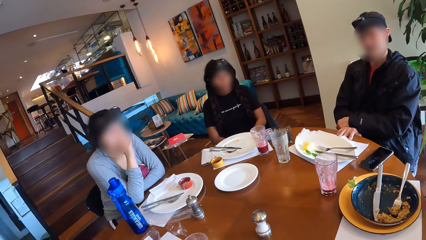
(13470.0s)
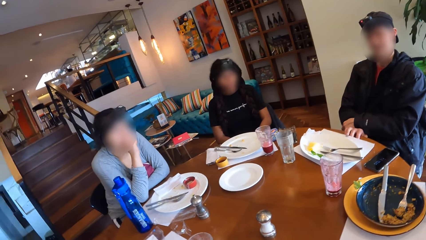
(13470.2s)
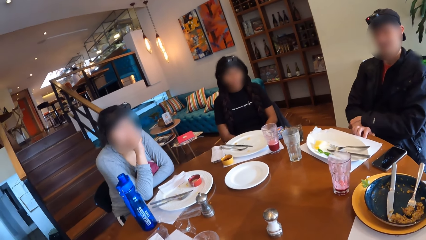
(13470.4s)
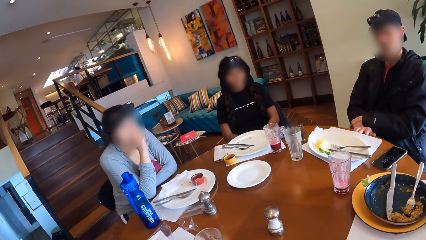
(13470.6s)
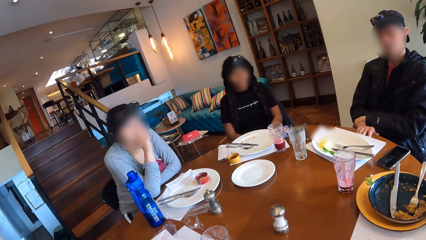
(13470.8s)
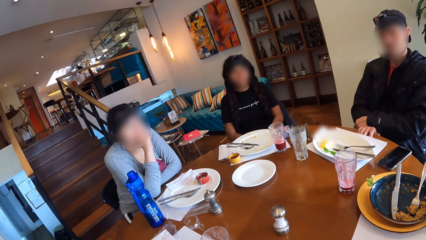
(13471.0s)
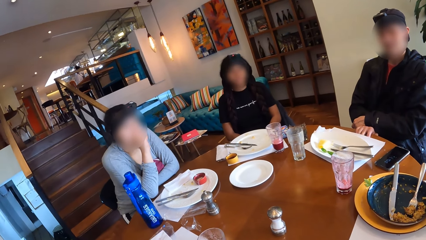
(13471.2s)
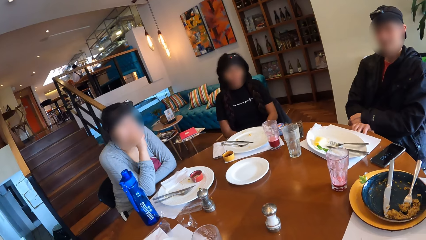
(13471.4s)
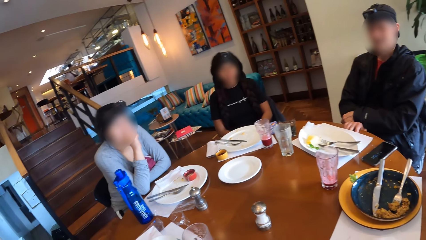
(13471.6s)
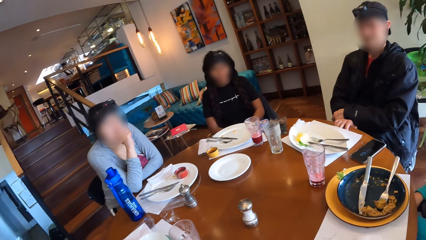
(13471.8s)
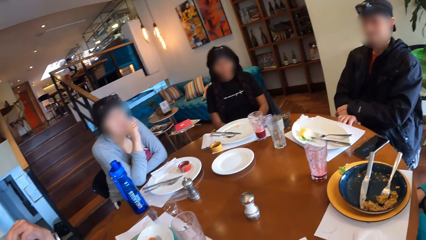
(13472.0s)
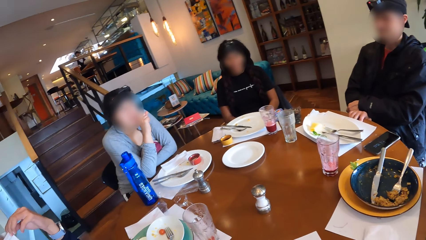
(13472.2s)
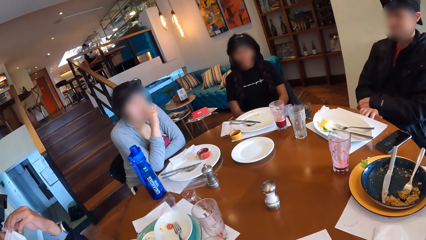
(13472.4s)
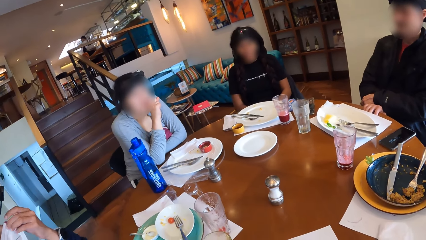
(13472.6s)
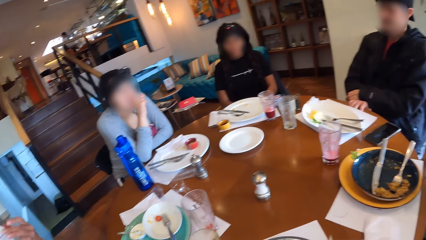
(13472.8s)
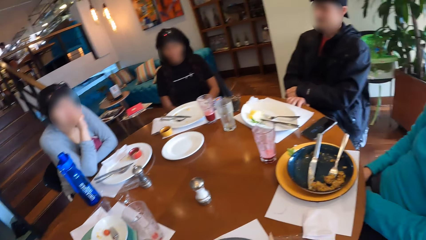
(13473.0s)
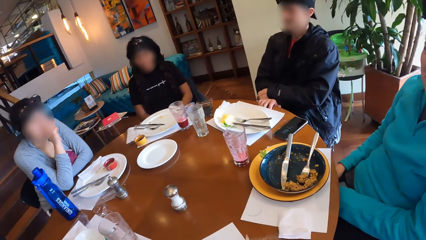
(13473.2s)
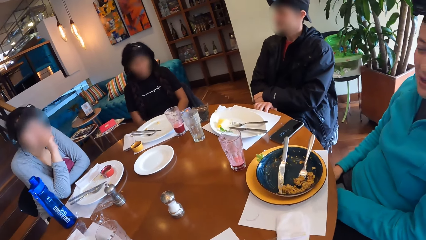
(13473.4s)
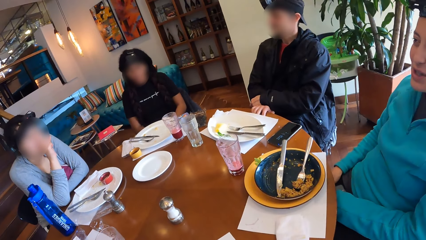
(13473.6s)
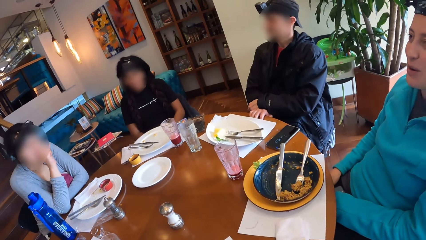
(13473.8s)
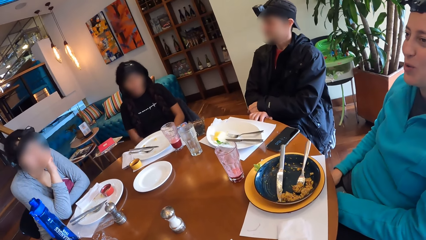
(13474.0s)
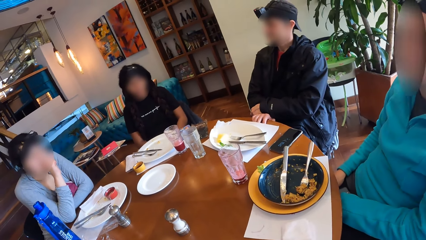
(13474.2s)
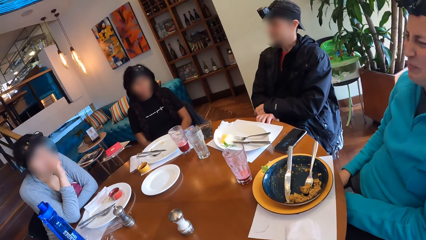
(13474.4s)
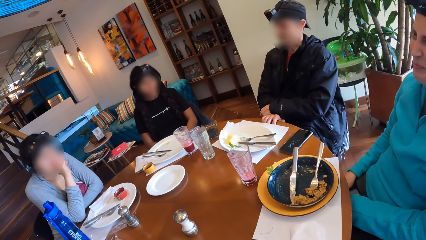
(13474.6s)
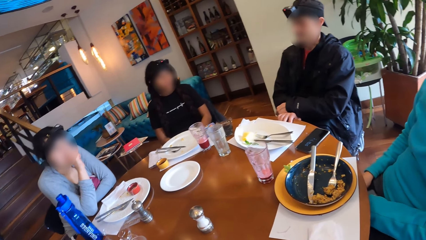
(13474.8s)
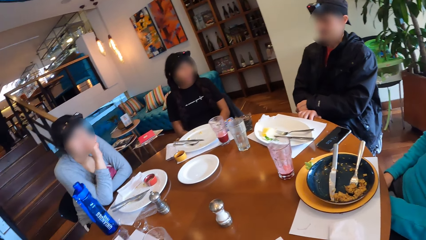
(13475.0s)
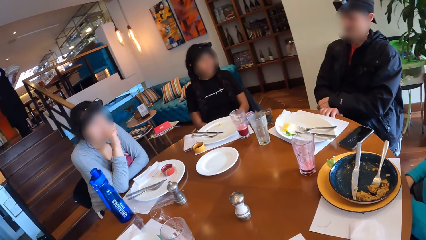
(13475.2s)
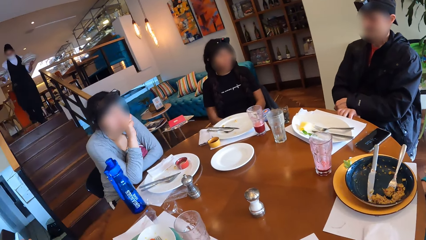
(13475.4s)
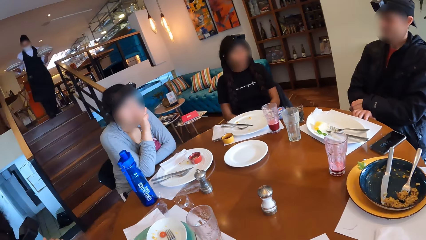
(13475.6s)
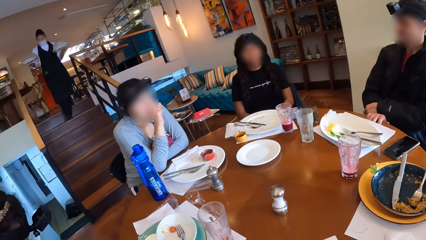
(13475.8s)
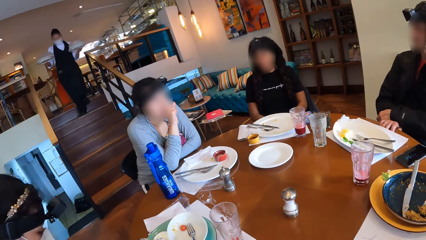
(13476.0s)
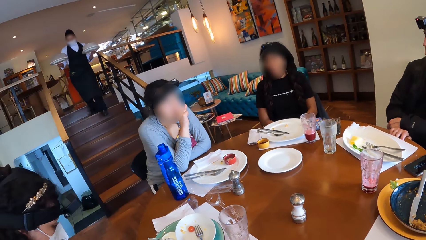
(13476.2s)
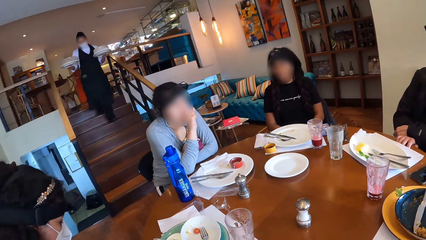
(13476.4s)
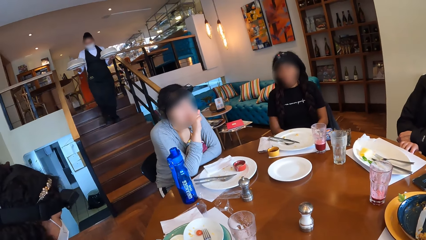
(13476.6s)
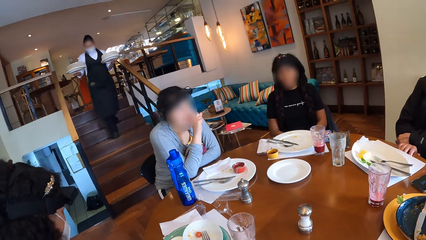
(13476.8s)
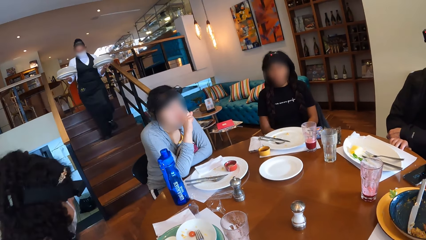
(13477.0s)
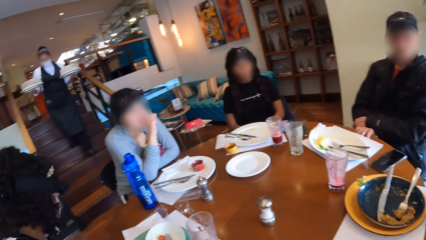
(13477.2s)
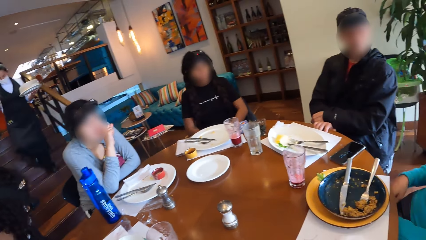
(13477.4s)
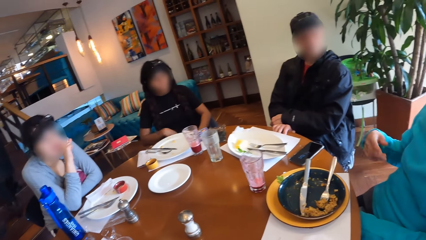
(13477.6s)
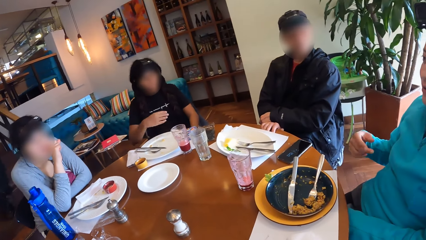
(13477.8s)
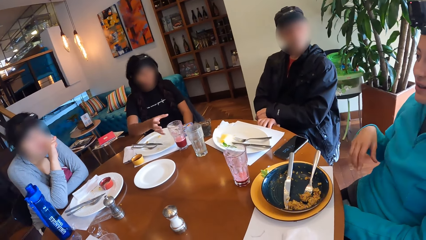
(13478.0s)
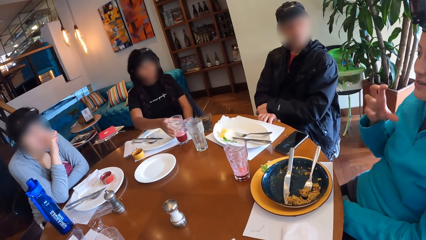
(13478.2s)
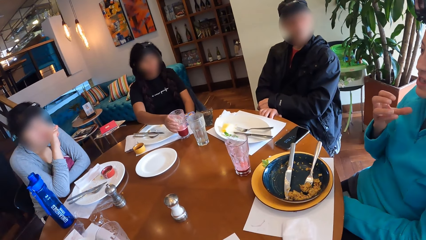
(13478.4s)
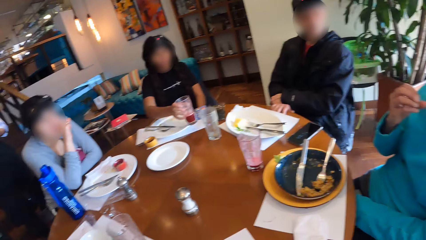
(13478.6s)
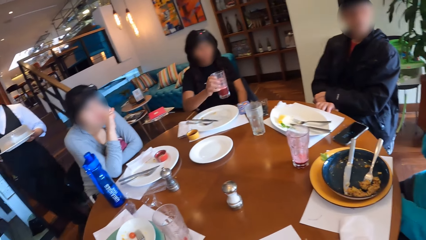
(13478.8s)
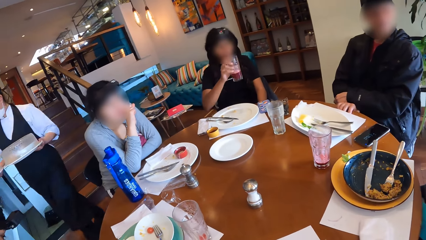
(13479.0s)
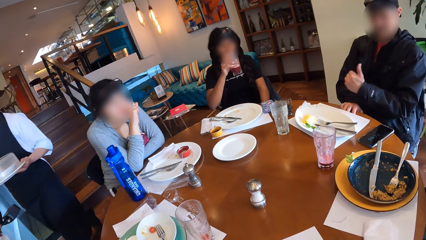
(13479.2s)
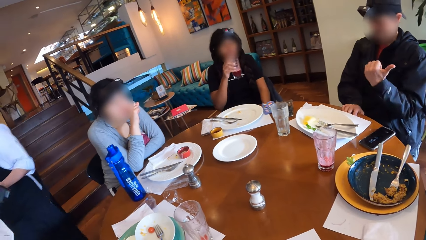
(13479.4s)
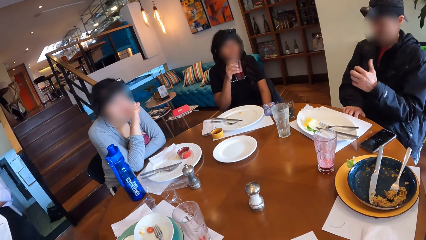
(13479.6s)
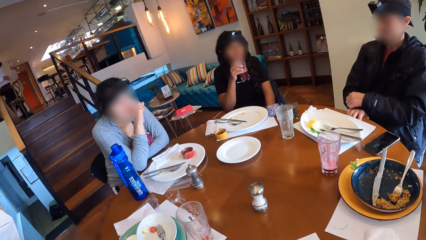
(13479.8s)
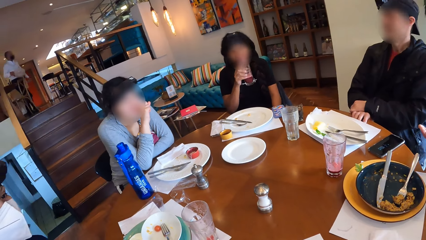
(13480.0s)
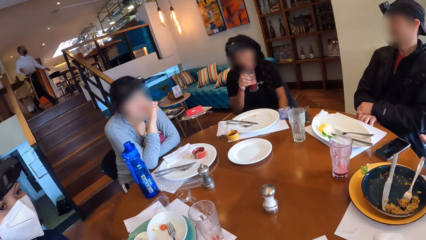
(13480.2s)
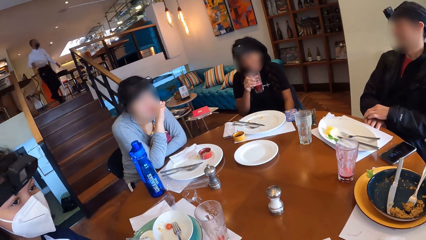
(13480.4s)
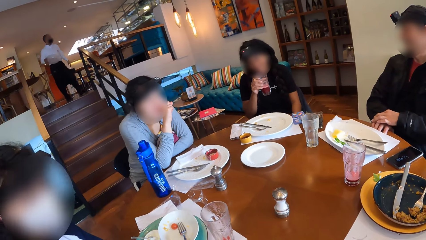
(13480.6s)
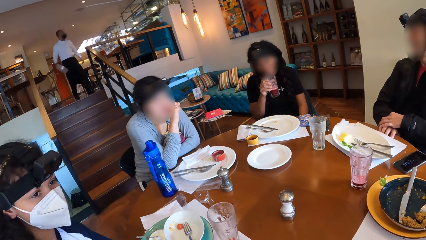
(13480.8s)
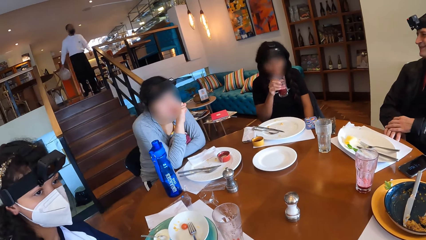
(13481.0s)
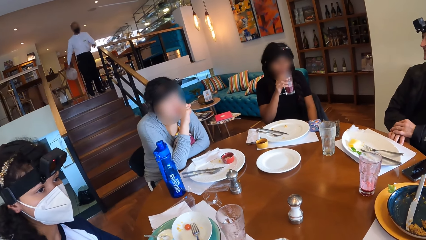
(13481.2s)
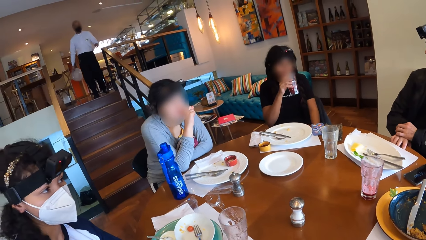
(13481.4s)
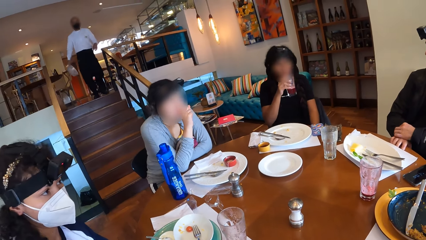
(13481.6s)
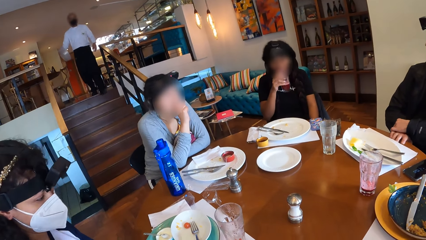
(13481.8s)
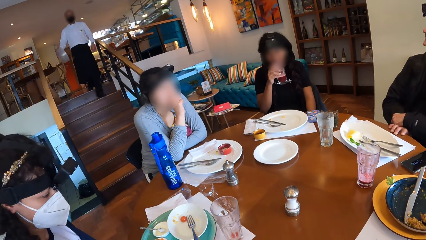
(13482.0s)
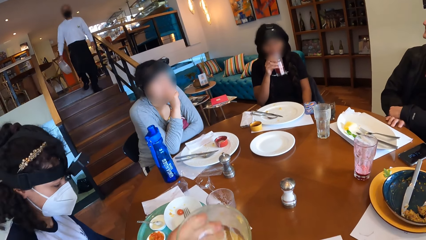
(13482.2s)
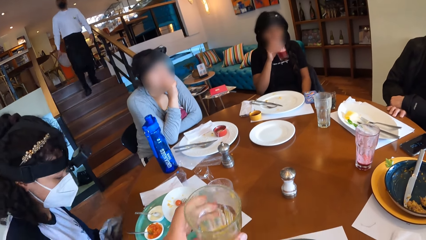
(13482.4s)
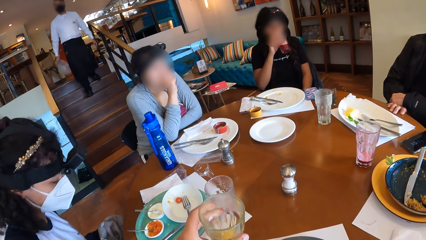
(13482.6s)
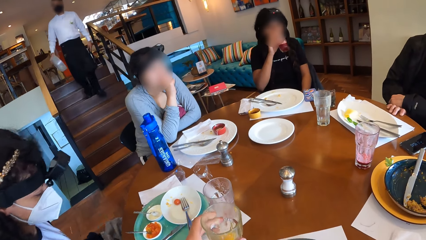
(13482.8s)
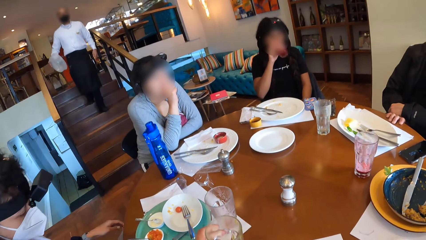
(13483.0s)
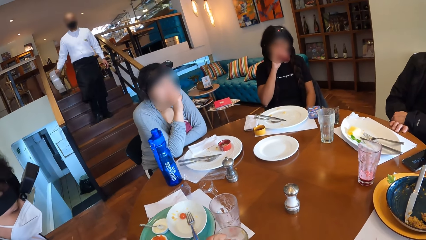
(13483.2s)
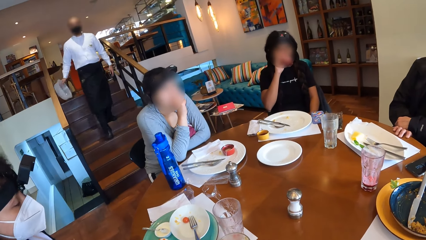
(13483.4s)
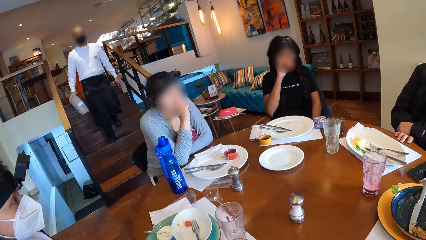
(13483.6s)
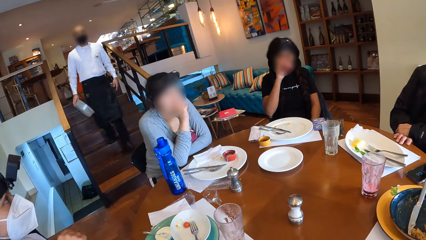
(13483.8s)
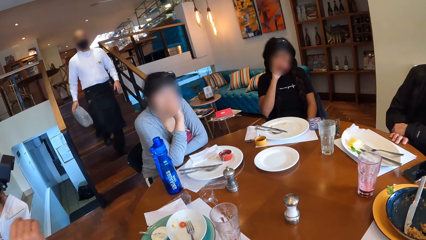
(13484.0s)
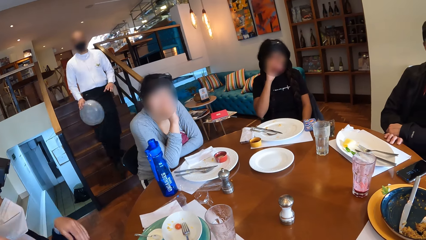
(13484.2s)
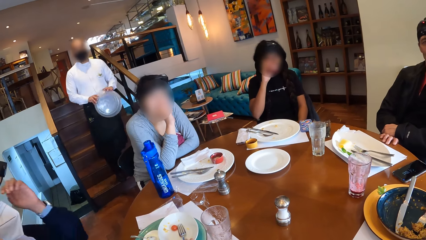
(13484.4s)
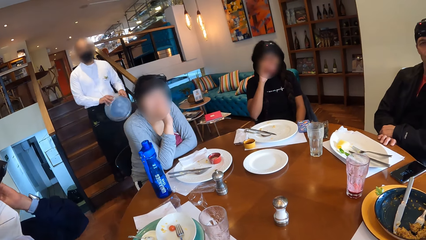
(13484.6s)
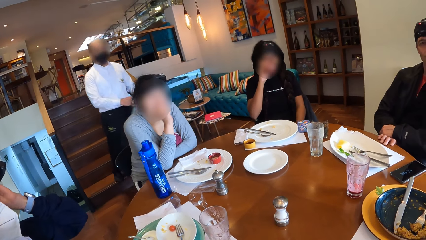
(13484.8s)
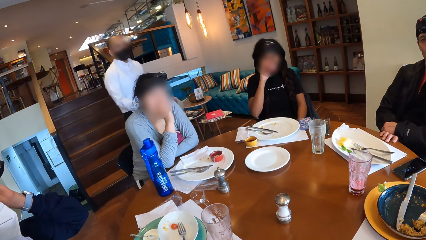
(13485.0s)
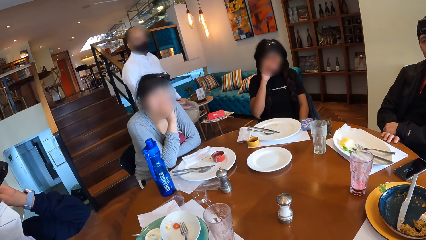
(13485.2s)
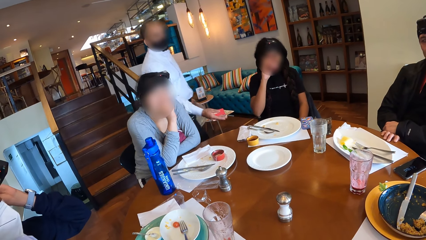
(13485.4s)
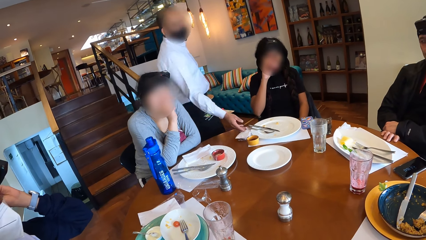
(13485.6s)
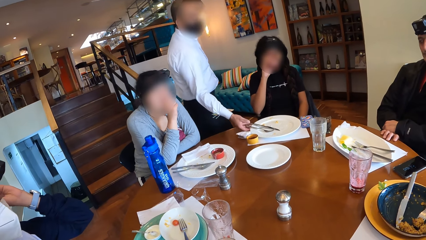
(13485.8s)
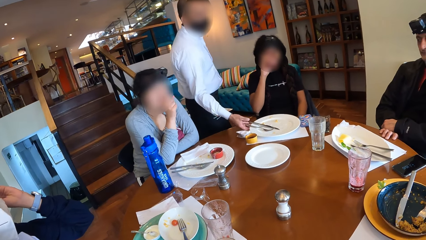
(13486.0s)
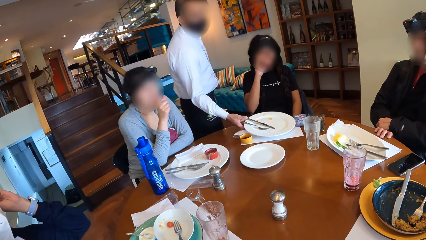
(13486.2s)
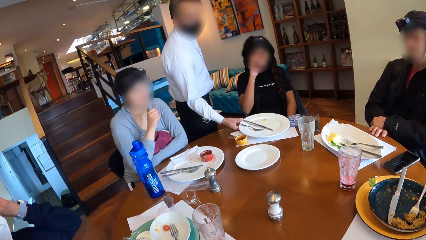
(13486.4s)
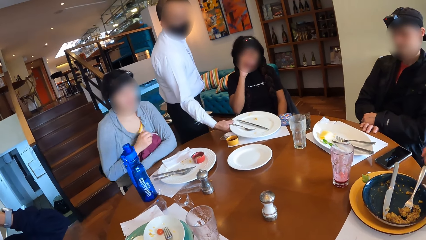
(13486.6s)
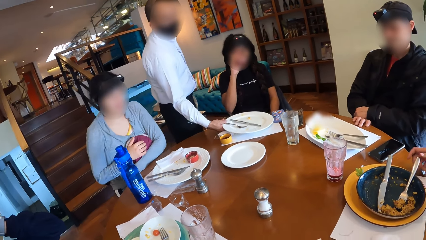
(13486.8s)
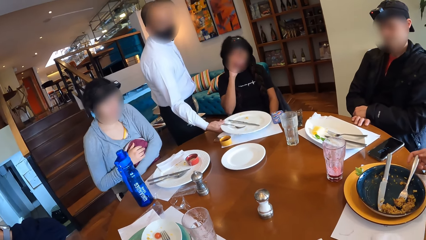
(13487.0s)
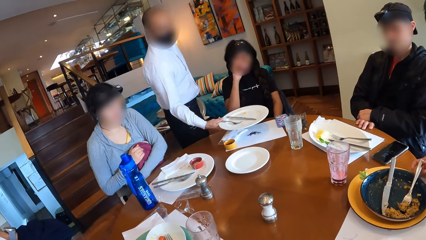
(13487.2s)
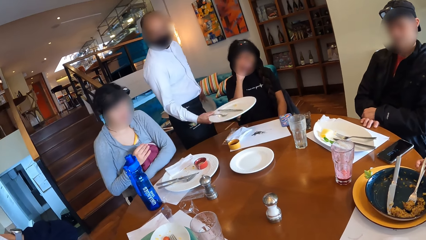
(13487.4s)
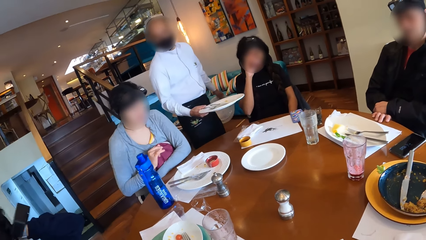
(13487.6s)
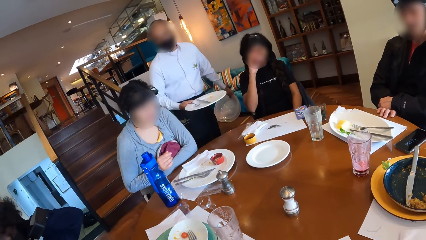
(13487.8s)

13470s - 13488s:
A woman picks up the cup of juice from the table with her right hand. The camera wearer drops the cup of juice or glass of water on the table with his left hand. The woman drinks from the cup of juice in her right hand. A man picks up the plate from the table with his right hand.
